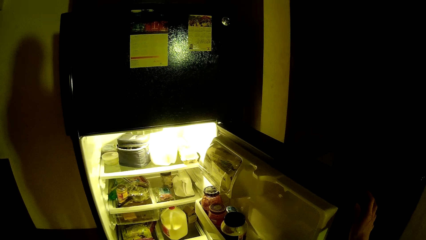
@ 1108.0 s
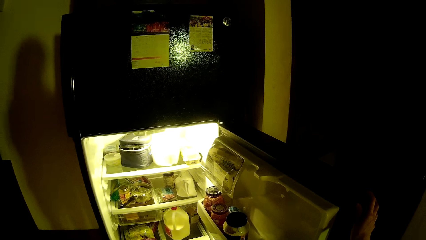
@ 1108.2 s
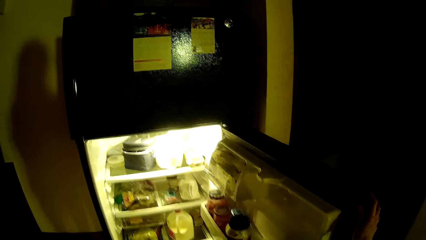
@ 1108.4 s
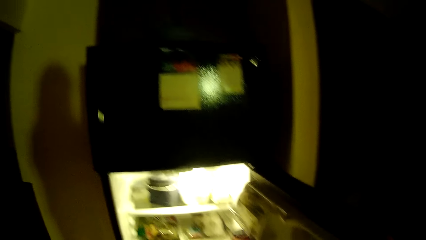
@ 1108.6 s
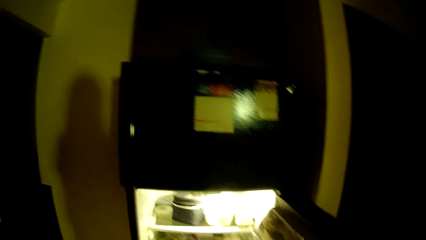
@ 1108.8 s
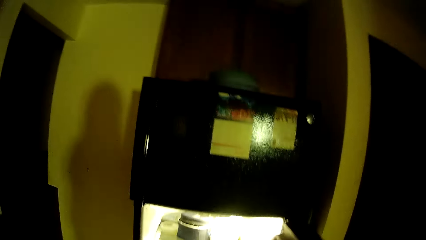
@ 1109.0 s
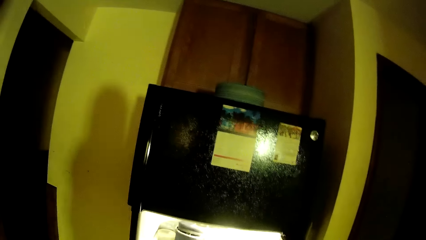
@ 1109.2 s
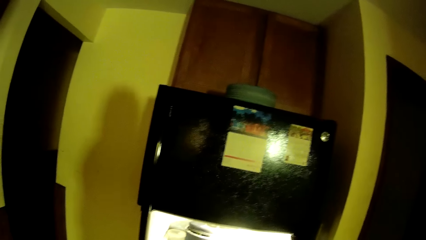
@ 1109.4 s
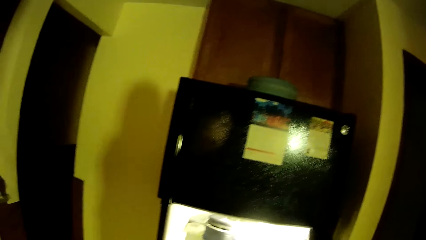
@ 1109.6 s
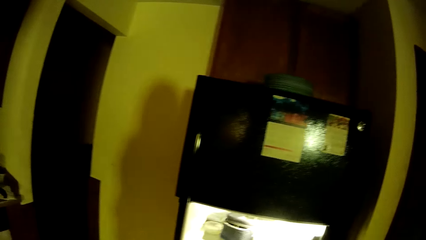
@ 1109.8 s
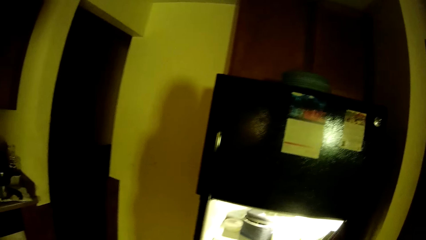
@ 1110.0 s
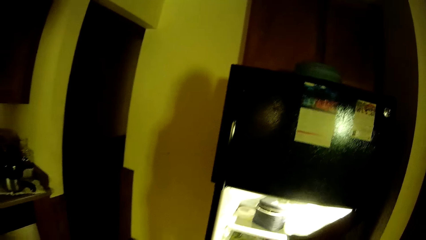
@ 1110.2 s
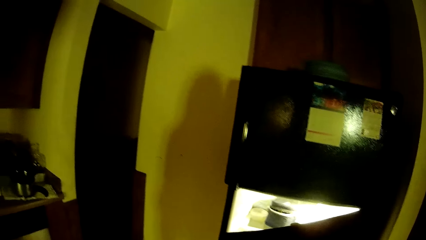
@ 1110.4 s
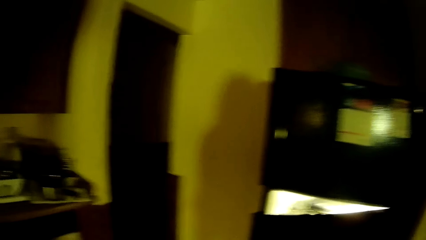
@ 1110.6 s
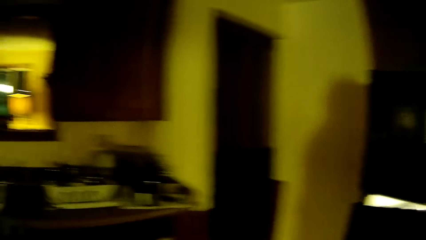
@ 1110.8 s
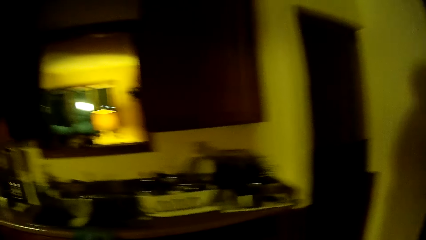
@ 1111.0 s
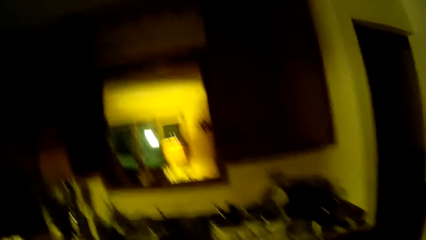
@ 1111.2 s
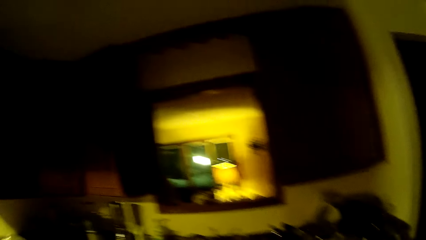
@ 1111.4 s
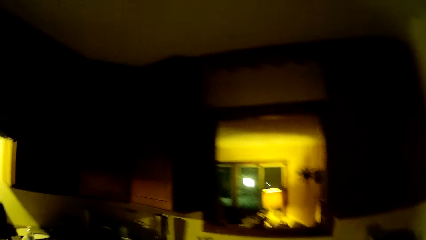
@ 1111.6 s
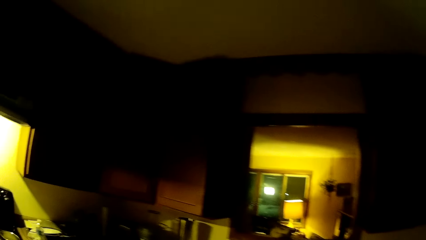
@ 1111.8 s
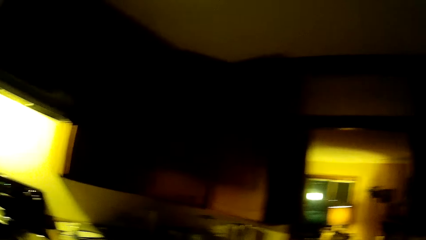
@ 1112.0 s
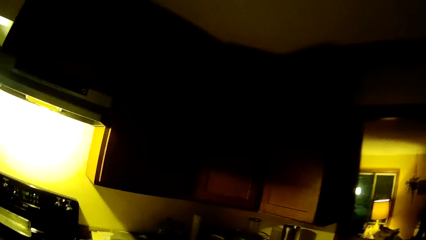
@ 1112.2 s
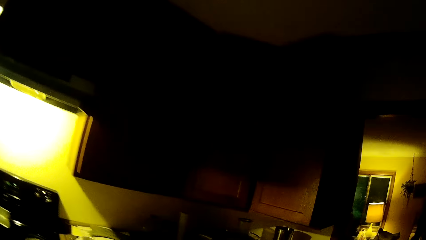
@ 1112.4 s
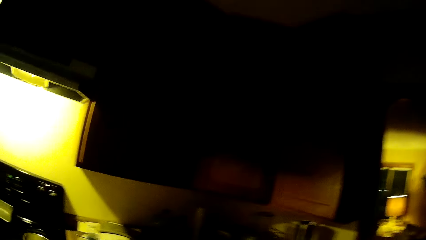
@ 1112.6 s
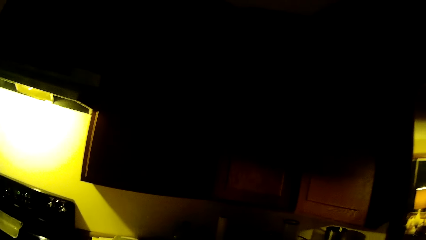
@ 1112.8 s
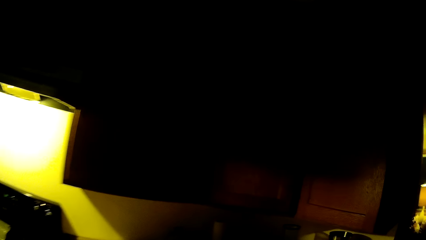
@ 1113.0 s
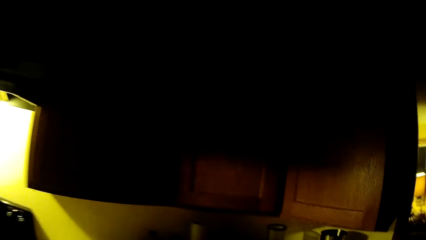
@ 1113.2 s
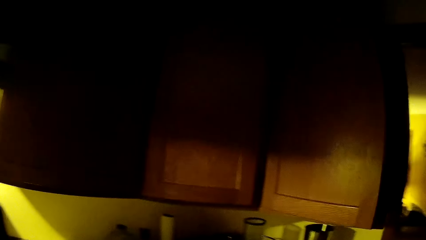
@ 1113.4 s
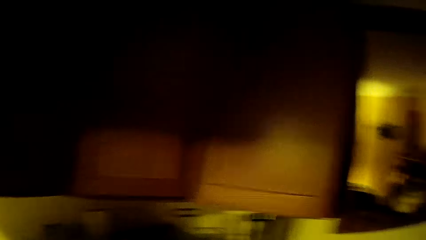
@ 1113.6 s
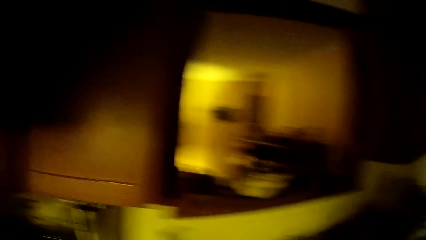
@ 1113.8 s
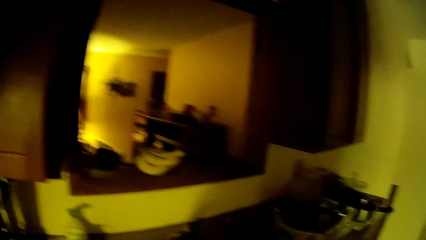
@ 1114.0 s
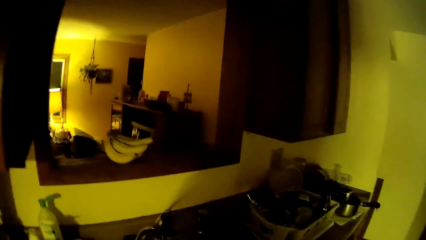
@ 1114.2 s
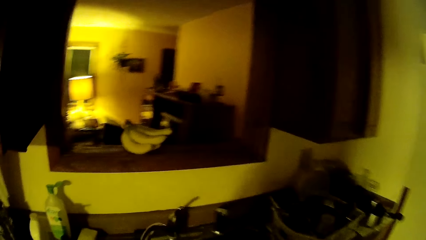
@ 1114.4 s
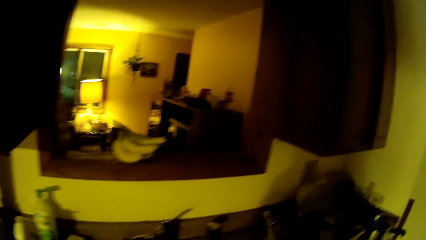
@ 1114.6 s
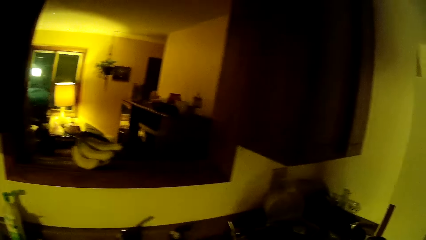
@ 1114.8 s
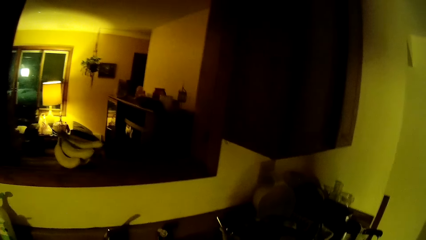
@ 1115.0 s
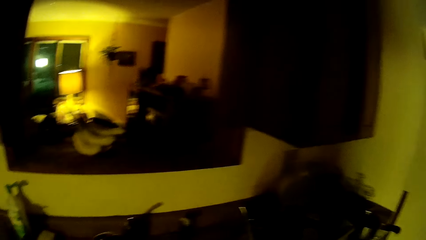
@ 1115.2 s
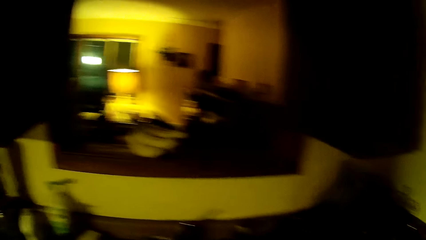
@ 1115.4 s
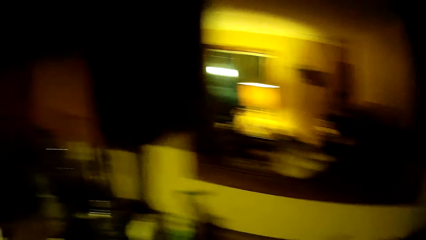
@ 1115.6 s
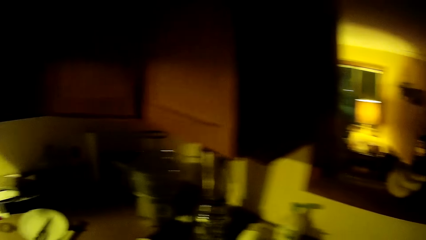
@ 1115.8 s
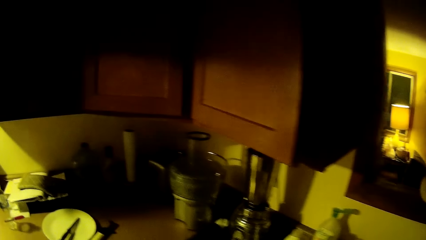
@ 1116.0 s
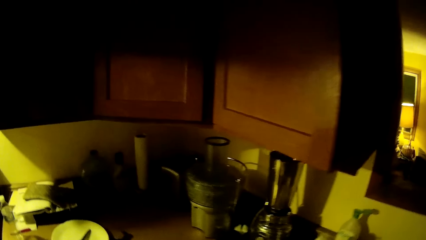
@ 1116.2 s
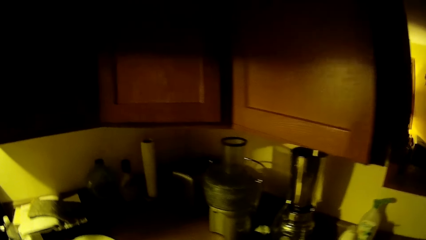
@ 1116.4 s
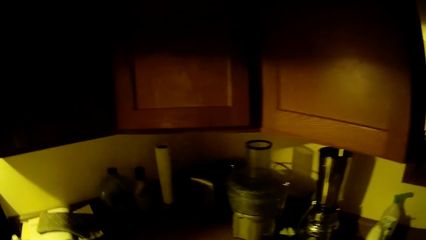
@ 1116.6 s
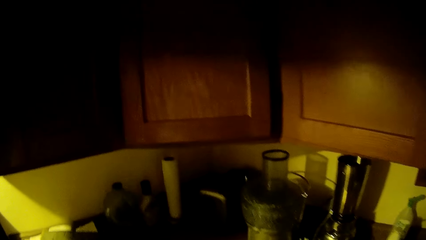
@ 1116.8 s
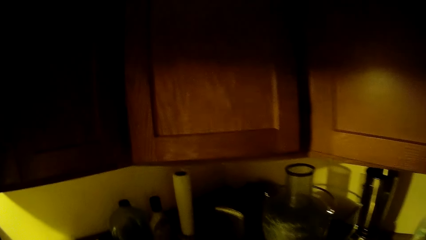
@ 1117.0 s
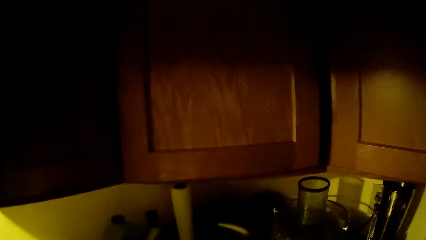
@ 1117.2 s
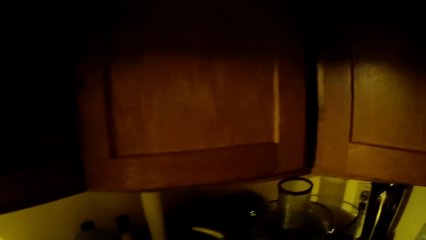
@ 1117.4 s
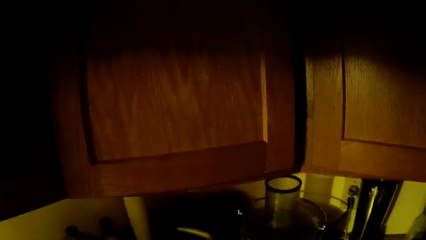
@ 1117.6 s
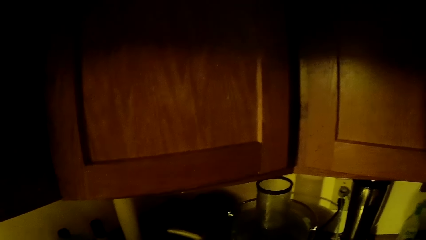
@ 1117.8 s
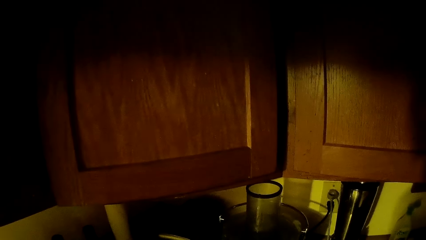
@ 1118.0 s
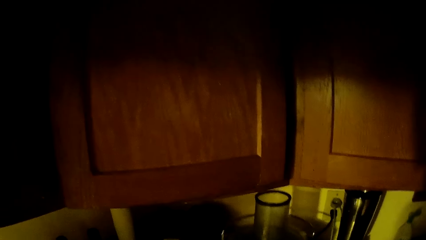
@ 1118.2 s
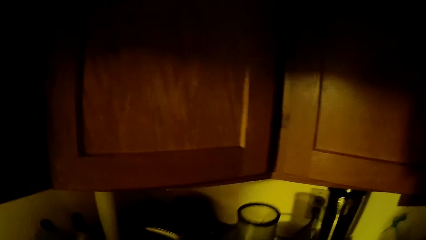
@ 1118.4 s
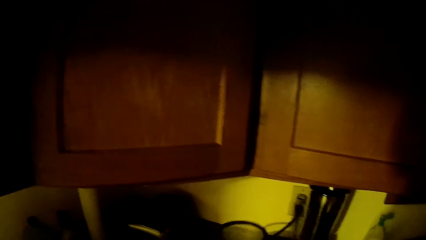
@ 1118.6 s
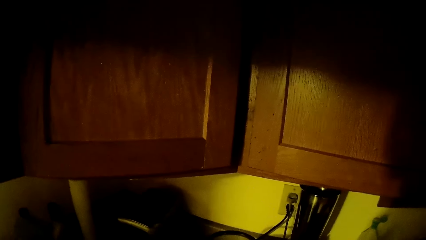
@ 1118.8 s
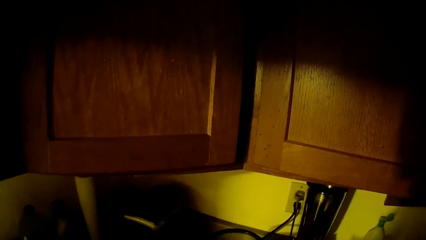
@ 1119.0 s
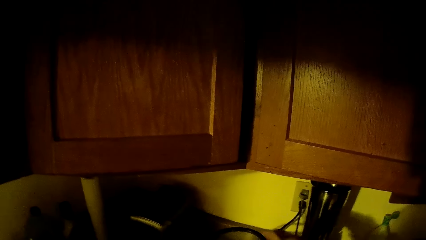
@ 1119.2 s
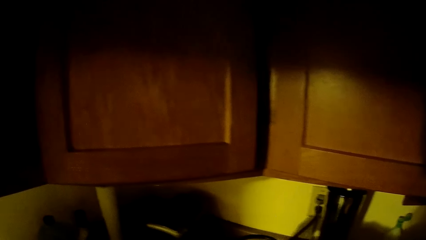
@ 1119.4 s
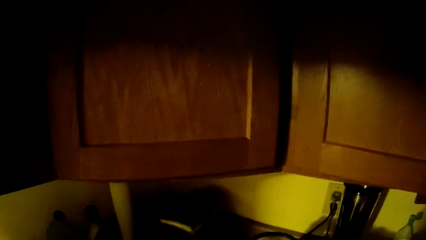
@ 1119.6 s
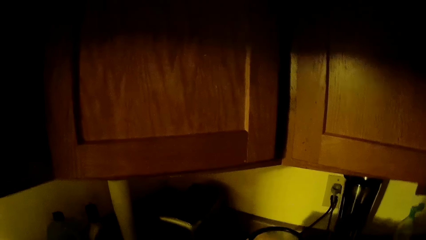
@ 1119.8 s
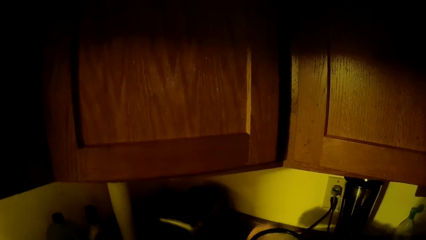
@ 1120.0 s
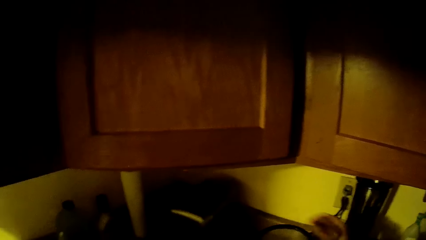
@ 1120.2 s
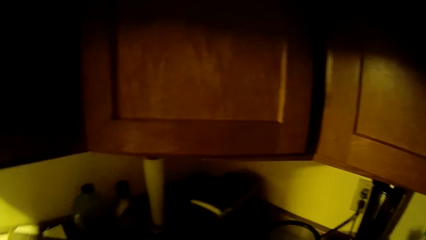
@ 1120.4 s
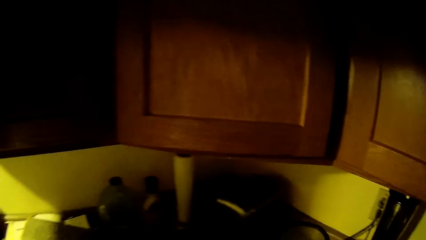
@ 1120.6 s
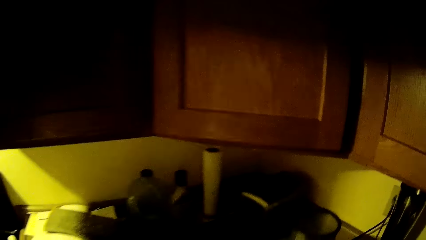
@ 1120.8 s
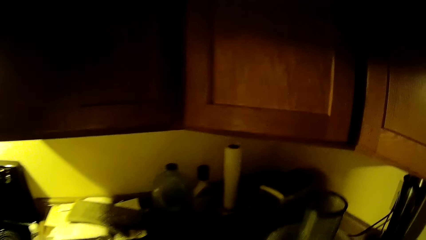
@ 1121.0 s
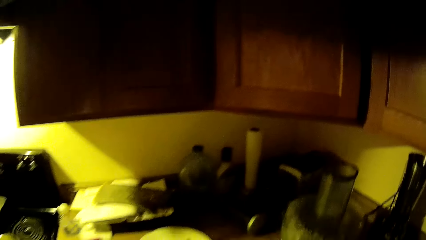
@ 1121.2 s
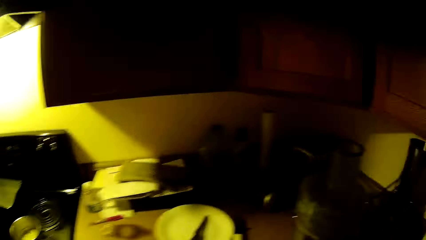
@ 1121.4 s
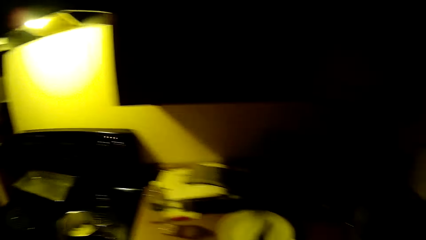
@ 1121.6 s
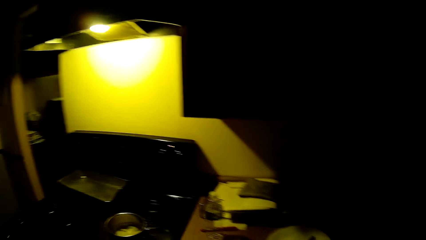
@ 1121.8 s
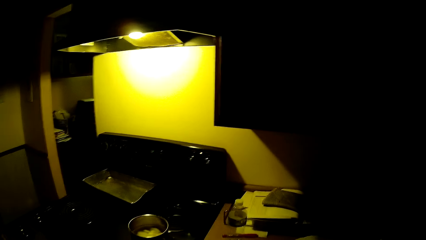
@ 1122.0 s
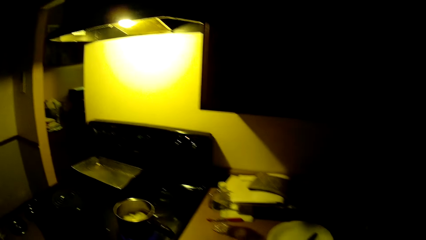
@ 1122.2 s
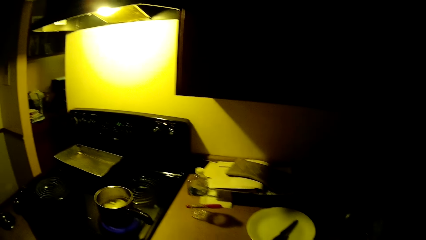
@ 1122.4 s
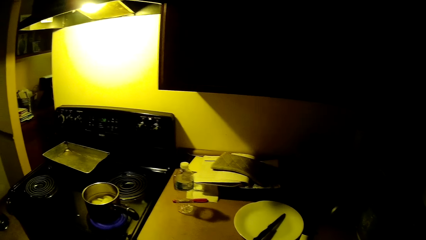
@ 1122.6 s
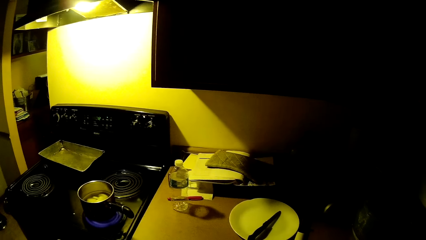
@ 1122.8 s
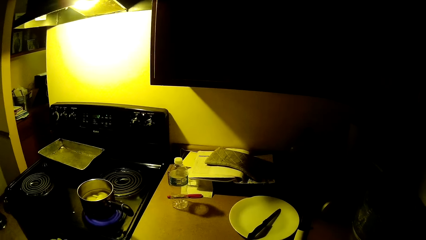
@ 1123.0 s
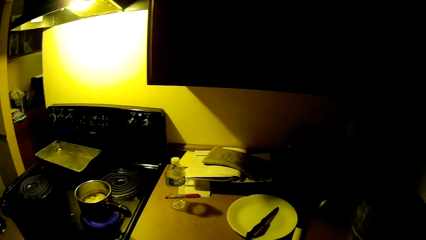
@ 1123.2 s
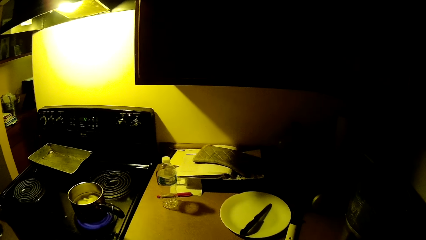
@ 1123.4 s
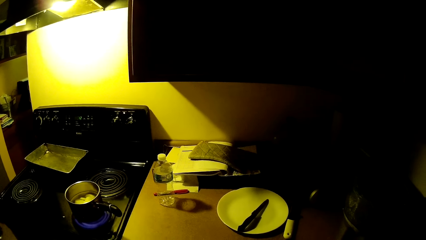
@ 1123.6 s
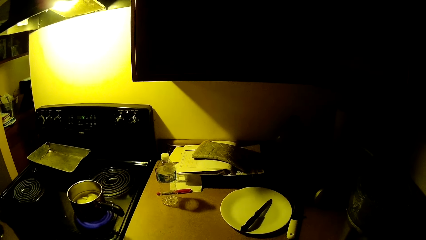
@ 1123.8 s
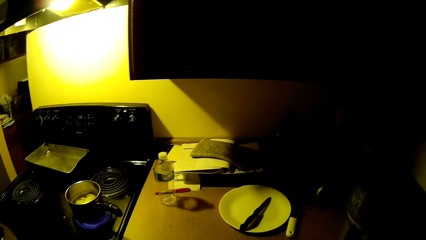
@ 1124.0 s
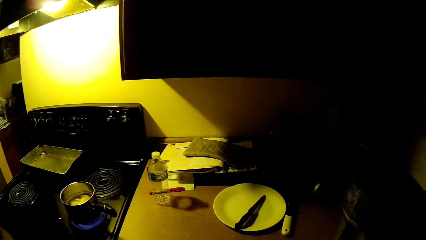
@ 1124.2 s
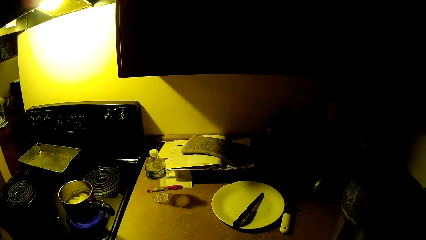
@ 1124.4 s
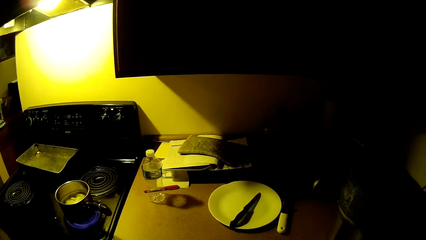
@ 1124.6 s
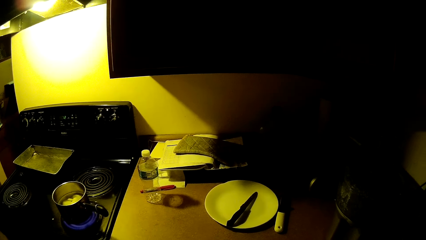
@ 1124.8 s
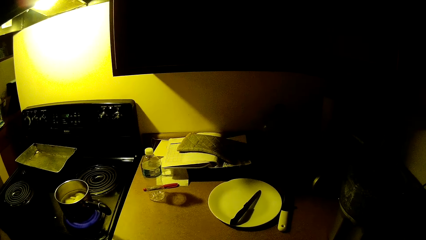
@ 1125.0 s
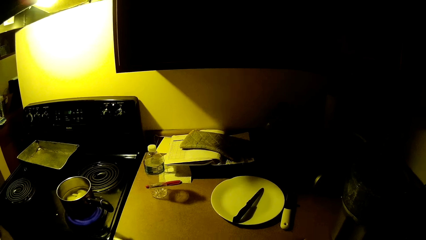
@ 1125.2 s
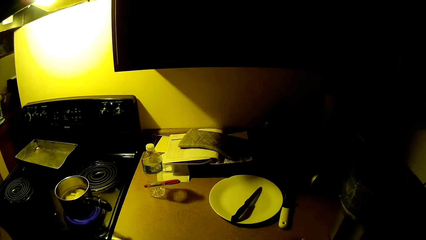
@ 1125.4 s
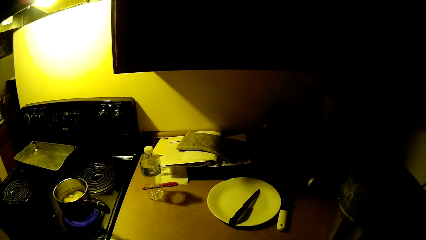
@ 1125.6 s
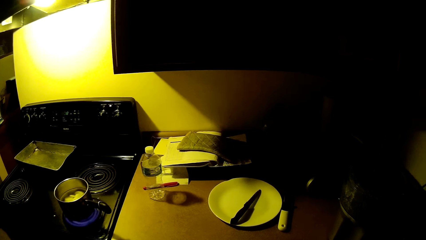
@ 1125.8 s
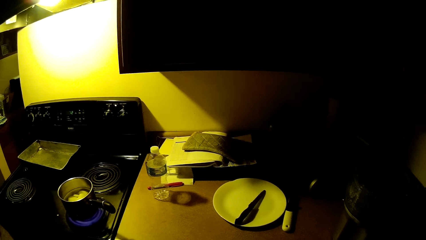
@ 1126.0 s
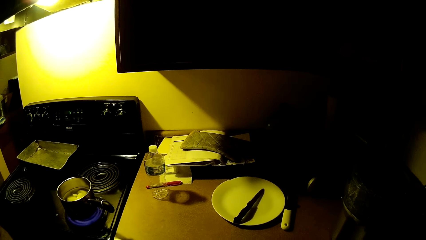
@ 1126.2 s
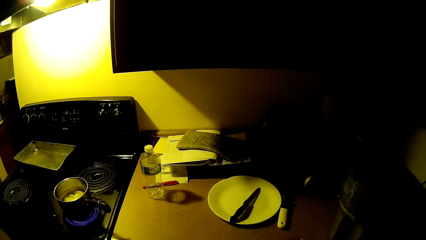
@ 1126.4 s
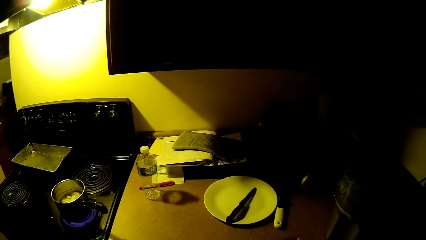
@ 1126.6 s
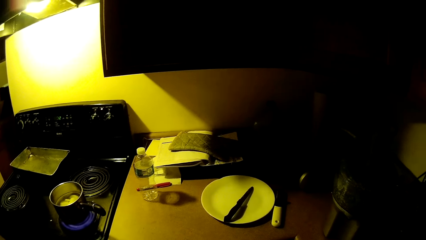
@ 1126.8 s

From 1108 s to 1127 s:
The camera wearer closes the refrigerator with her right hand. She walks. She drags a jar on a kitchen counter with her right hand. She picks up a blender jar.
